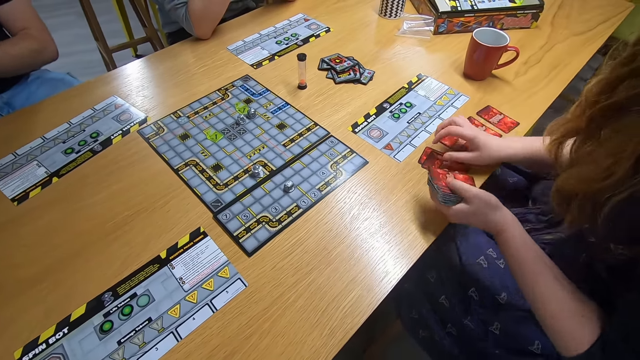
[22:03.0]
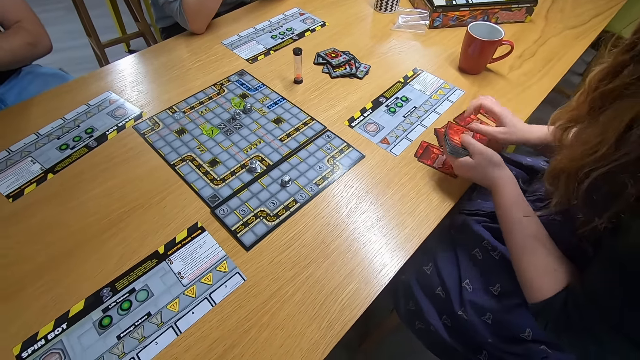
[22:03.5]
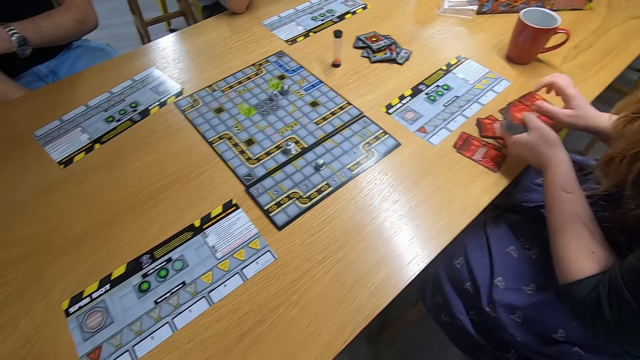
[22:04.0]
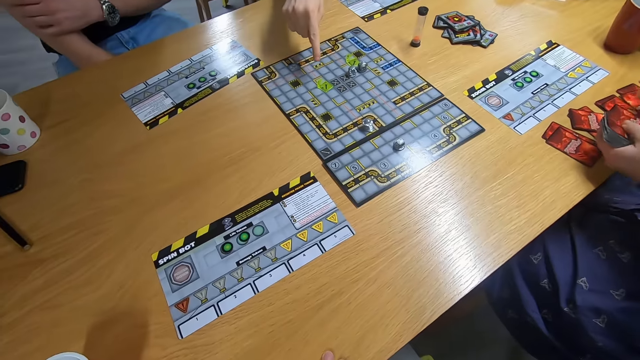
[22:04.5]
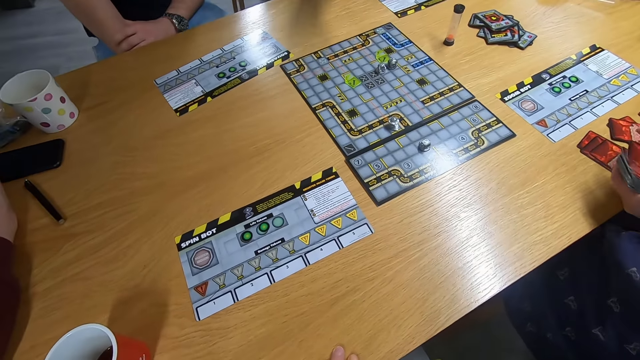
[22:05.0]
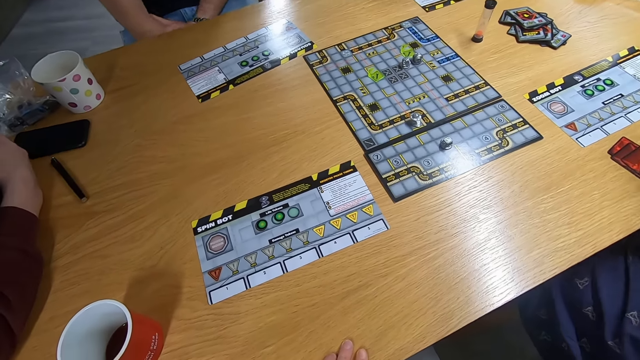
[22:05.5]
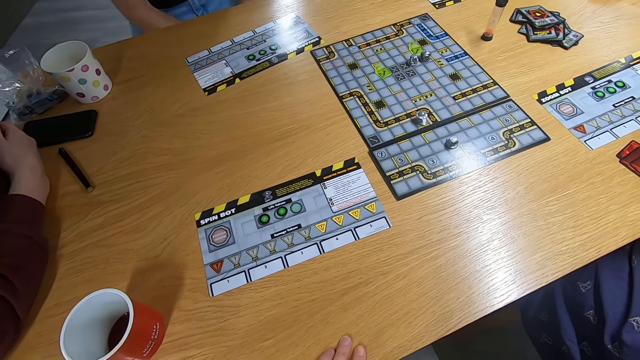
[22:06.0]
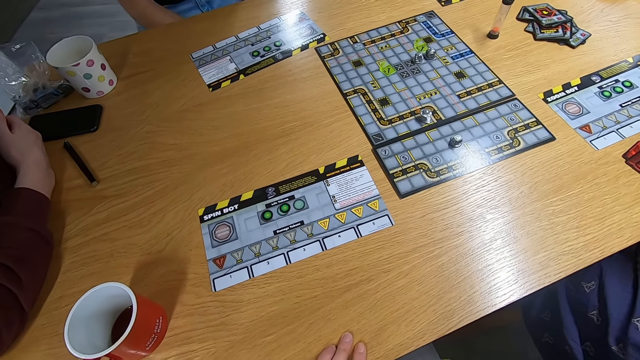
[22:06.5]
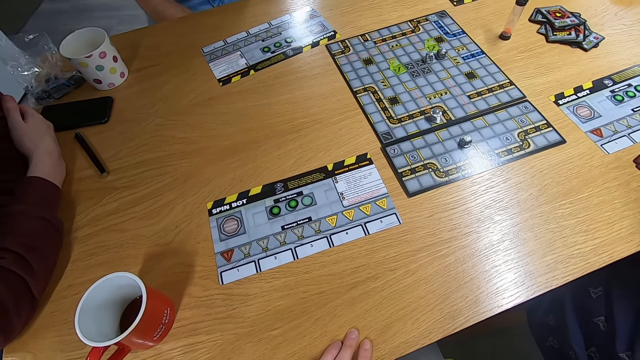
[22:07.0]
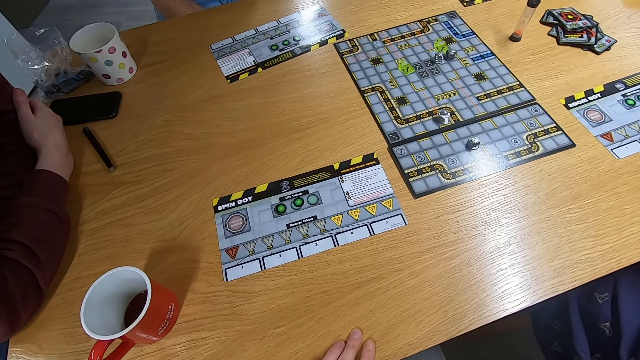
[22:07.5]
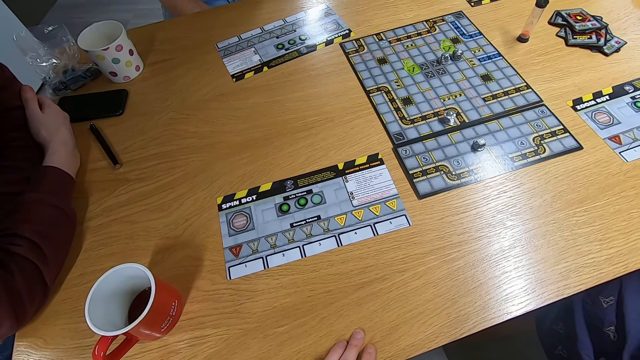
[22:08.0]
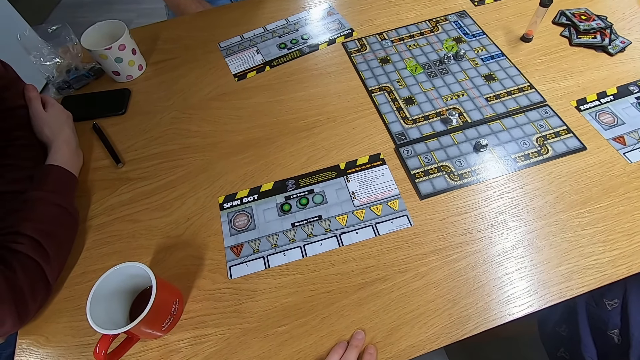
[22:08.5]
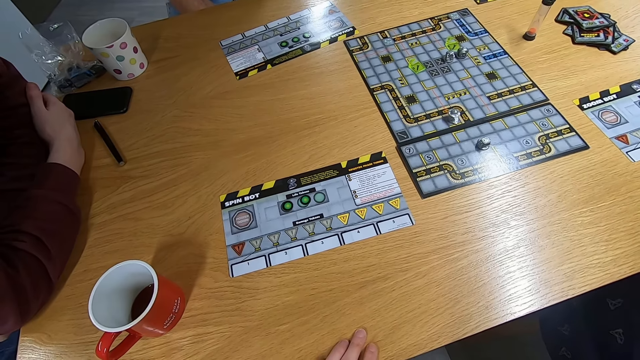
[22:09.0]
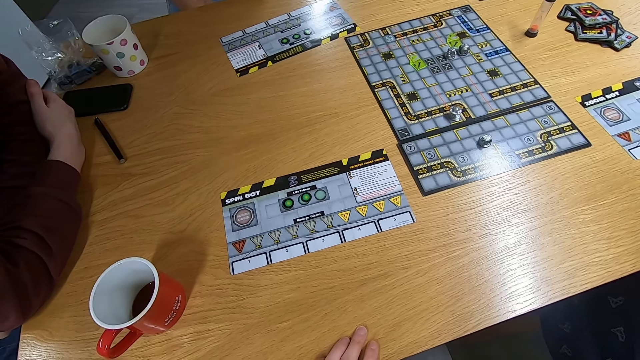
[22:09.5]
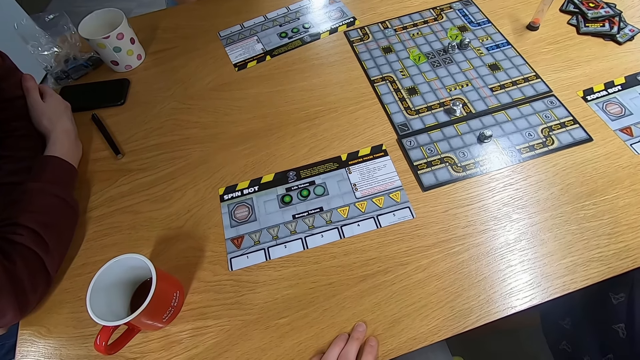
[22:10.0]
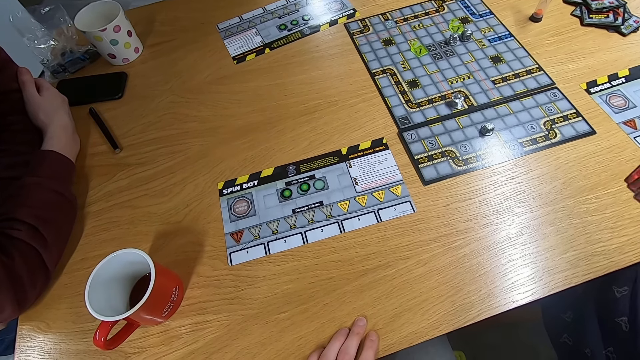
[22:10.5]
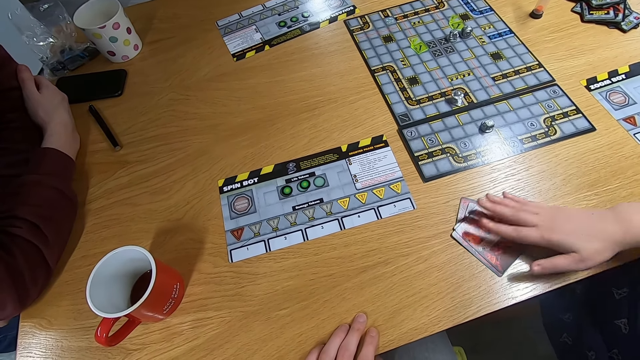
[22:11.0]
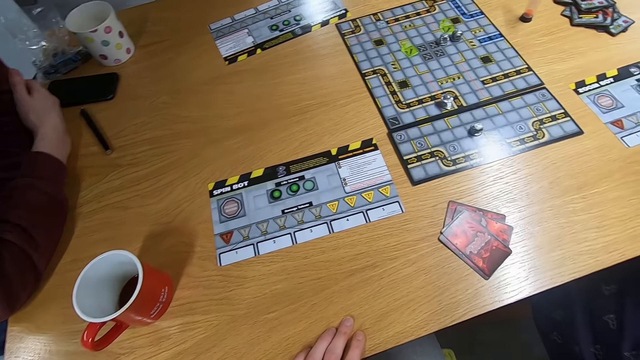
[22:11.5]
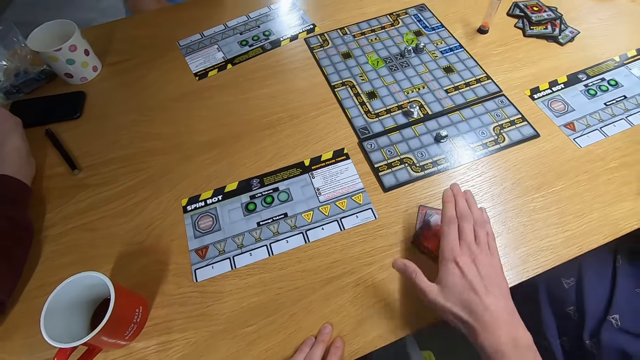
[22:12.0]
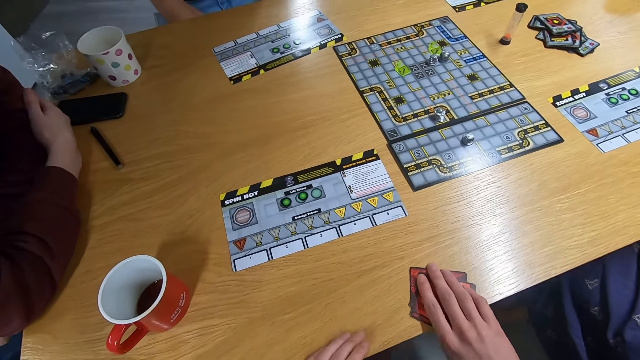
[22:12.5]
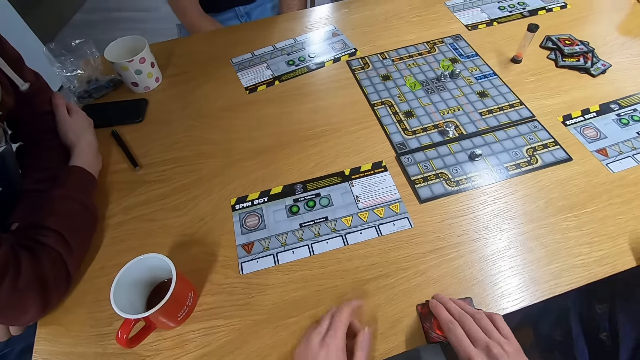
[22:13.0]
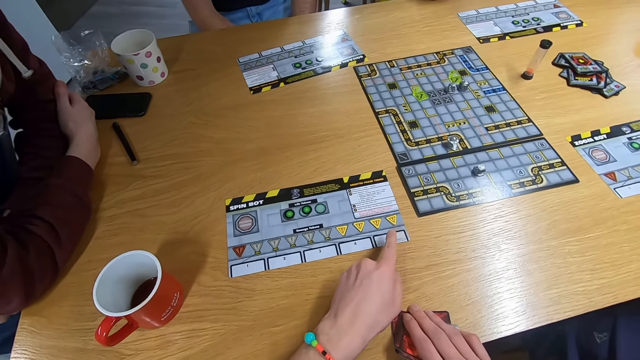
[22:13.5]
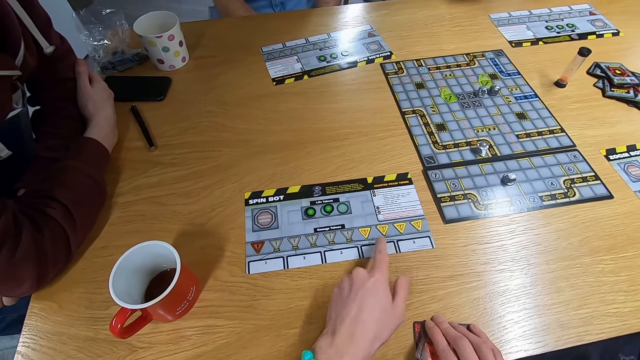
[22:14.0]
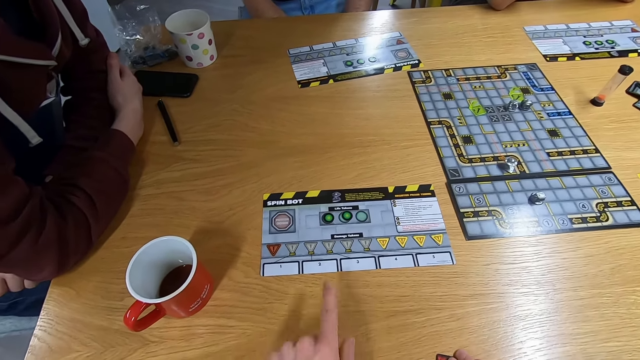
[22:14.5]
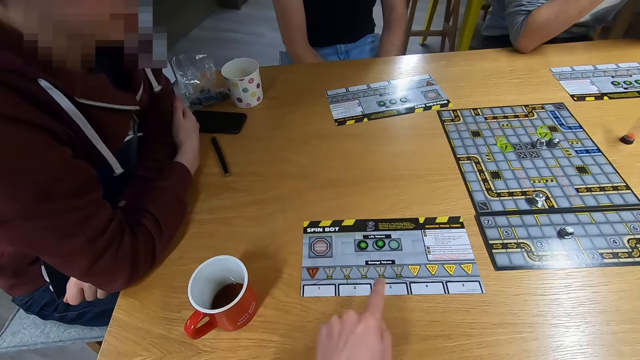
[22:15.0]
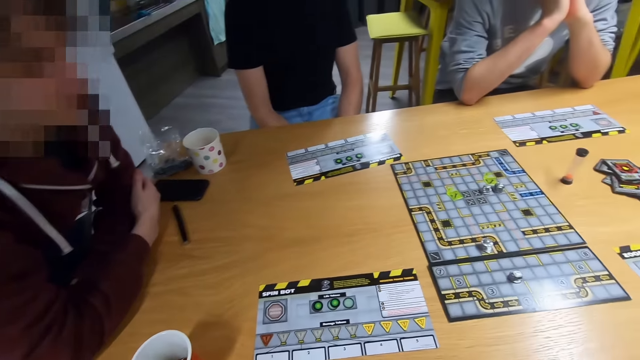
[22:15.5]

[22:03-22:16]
A man swings the right hand. The camera wearer stares at the board game. A lady moves the cards on the desk. The camera wearer picks the cards from the table with the right hand. They swing the left hand.

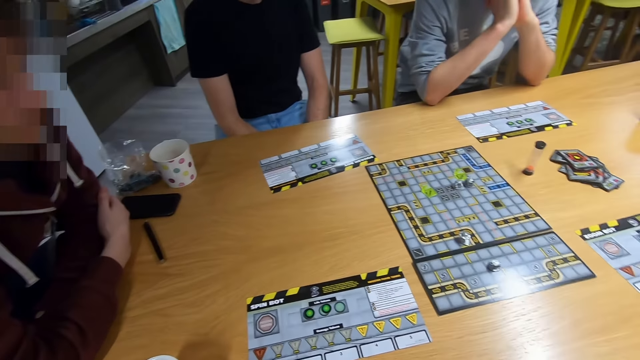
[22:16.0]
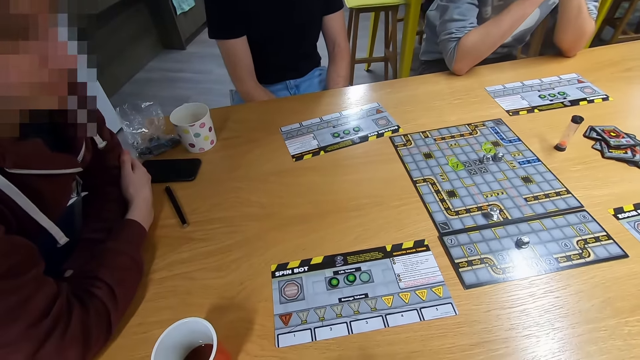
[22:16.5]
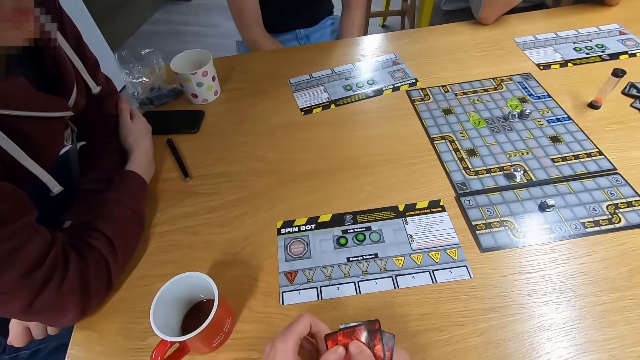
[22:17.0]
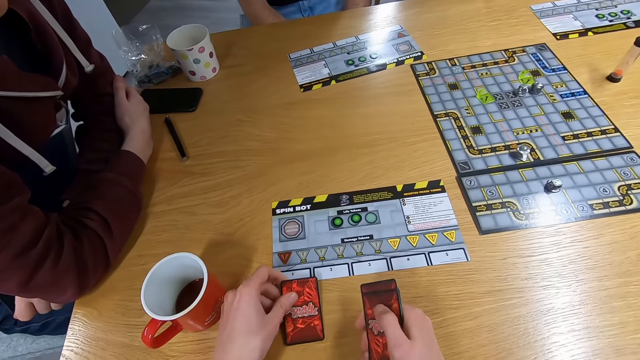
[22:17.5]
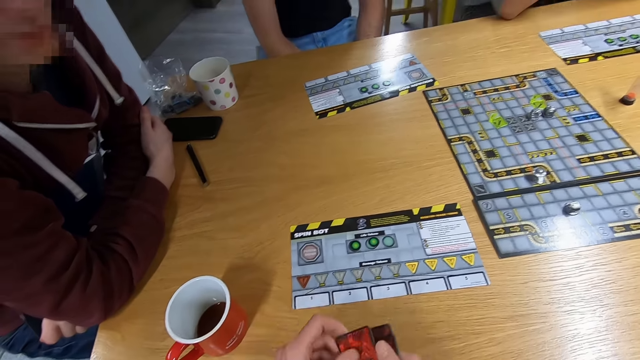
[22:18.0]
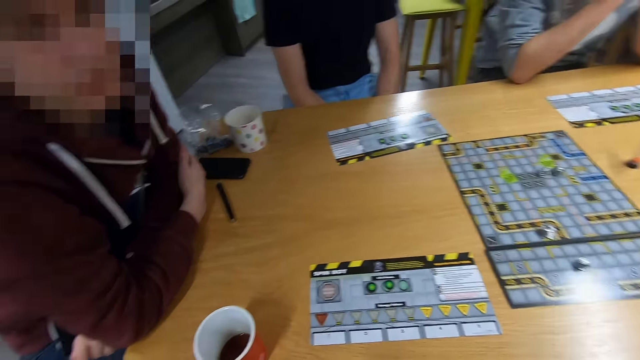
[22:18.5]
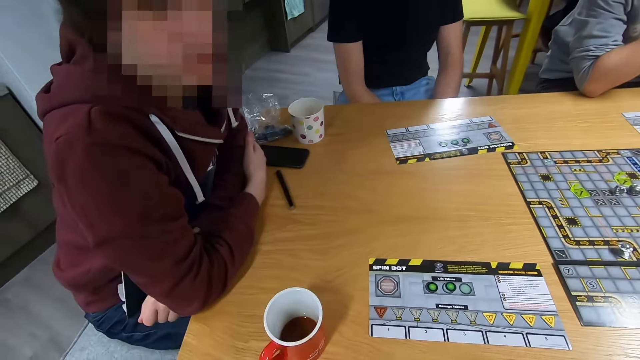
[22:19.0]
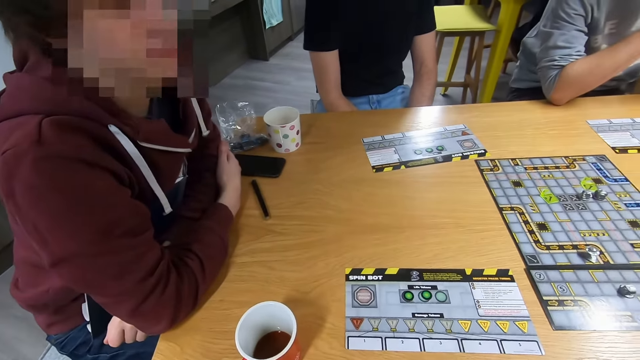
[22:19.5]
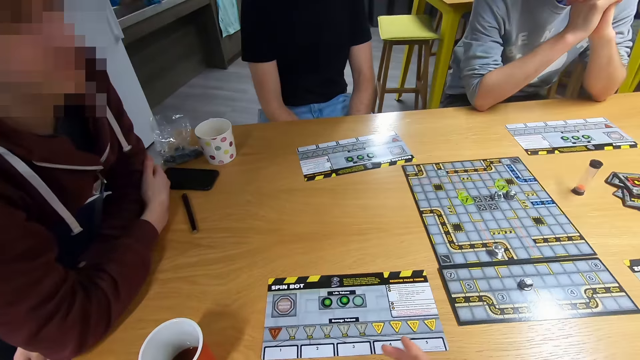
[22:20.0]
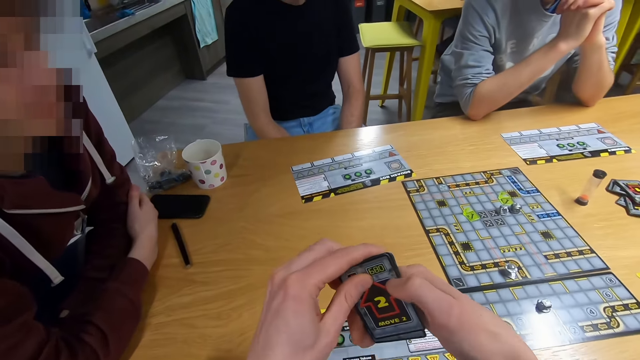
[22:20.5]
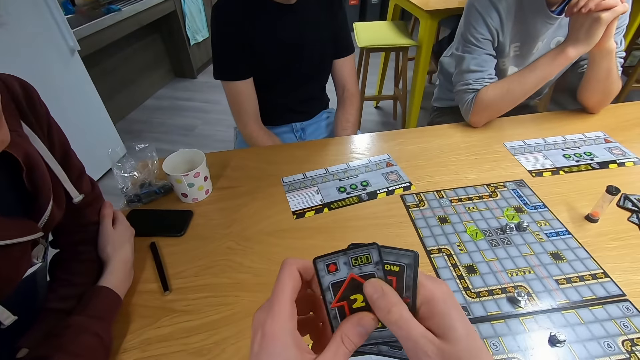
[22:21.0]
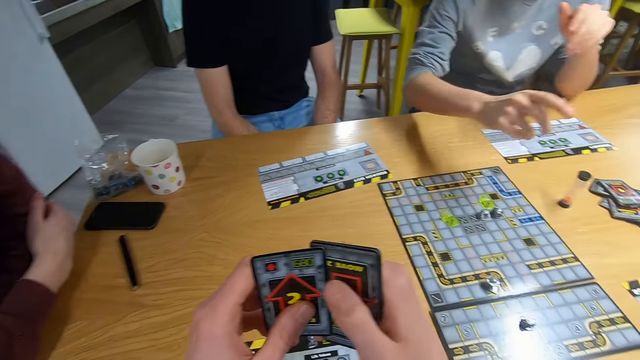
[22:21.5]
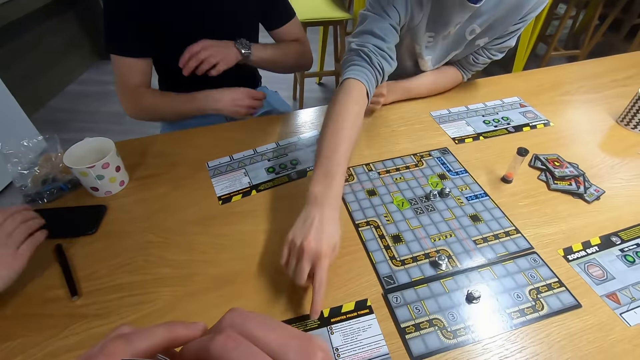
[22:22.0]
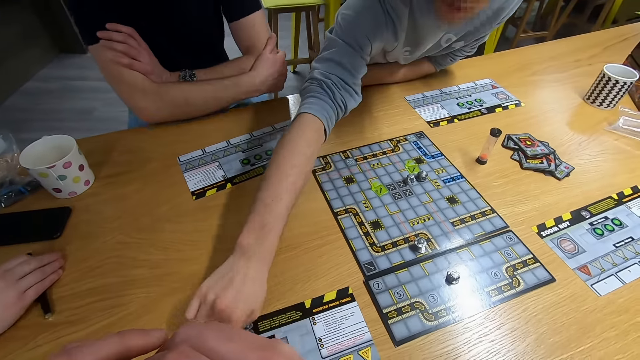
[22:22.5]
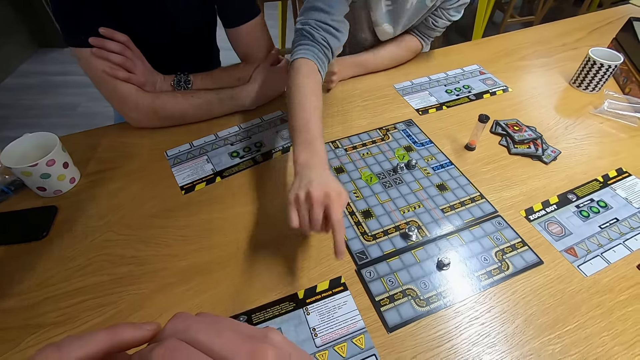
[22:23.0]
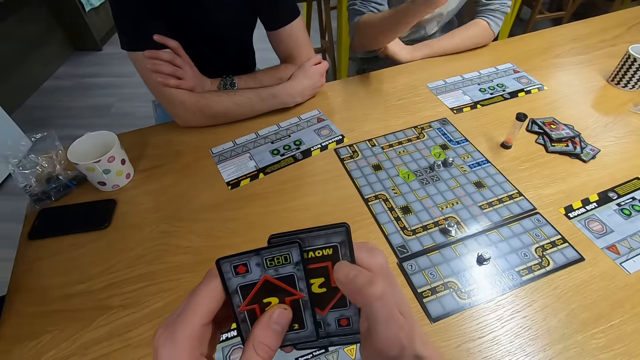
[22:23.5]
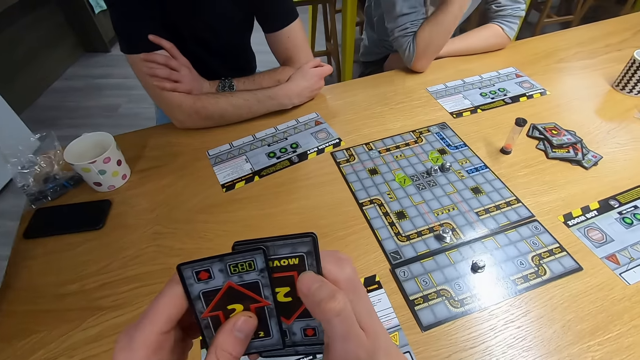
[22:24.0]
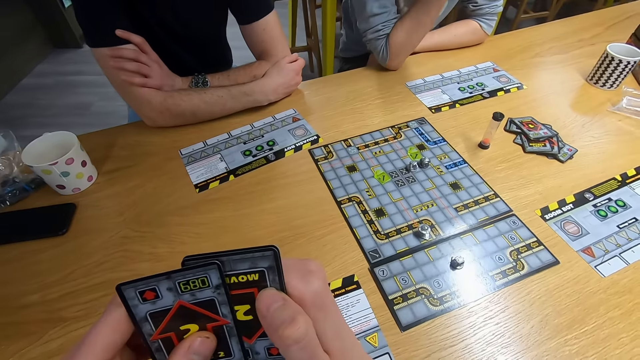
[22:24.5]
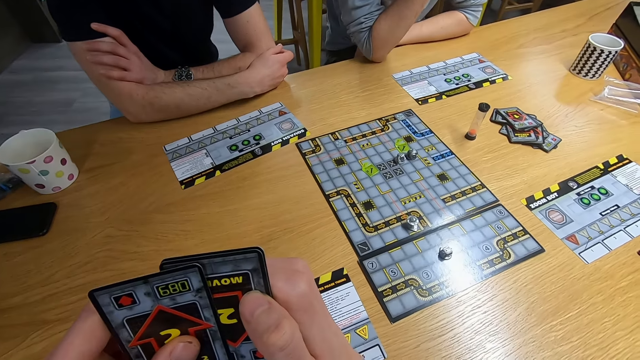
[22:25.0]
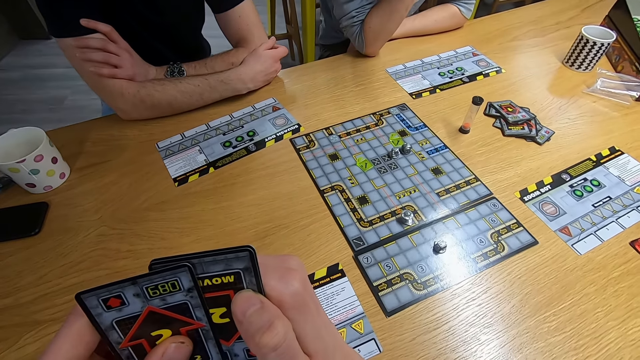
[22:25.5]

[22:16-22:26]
The camera wearer stares at the board game. They swing both hands and spread the cards on the hand. A man swings the right hand. The camera wearer checks the cards. They stare at the board game.
